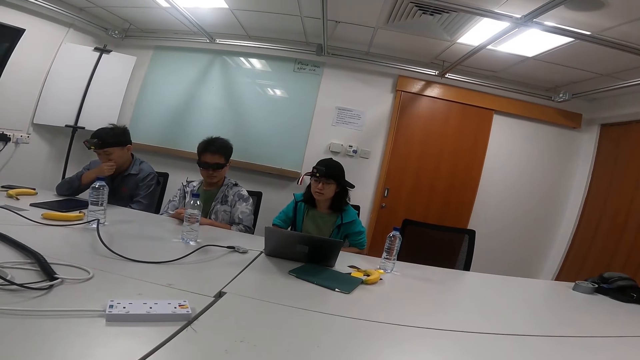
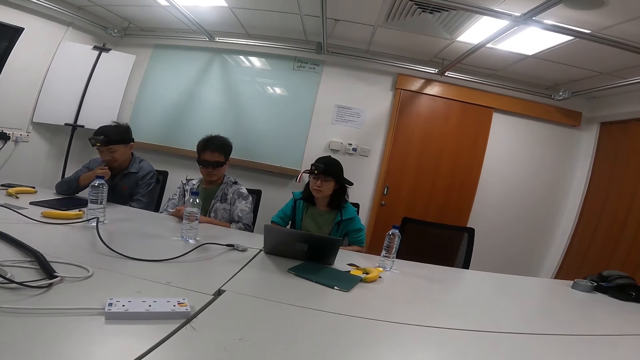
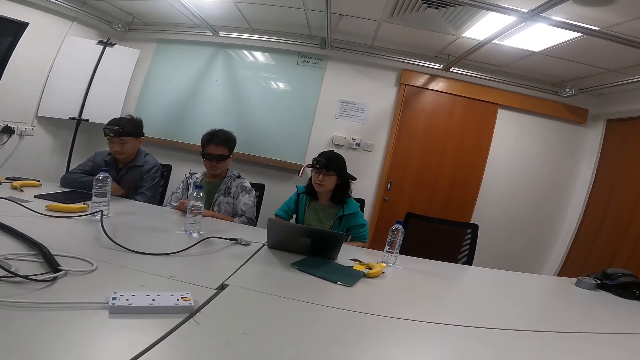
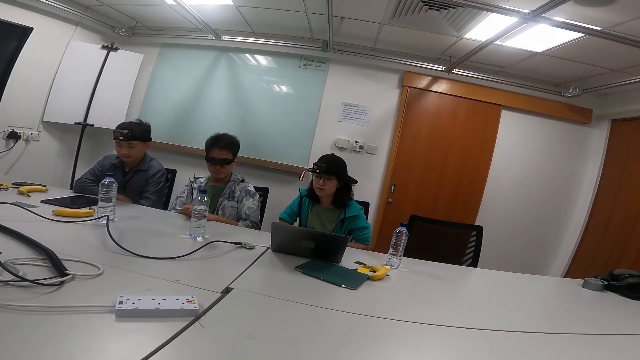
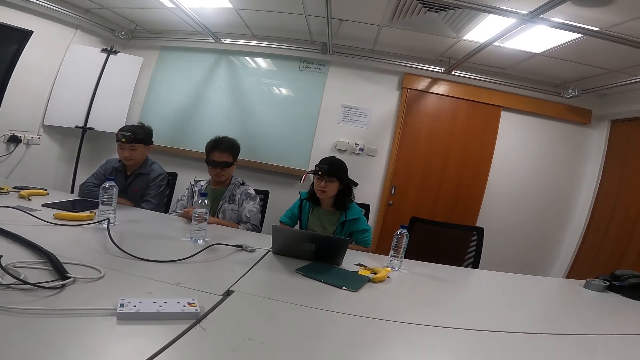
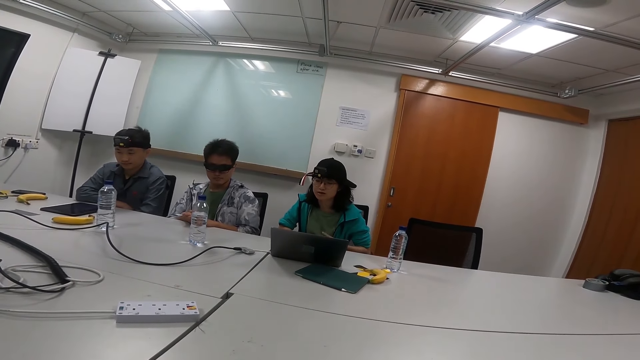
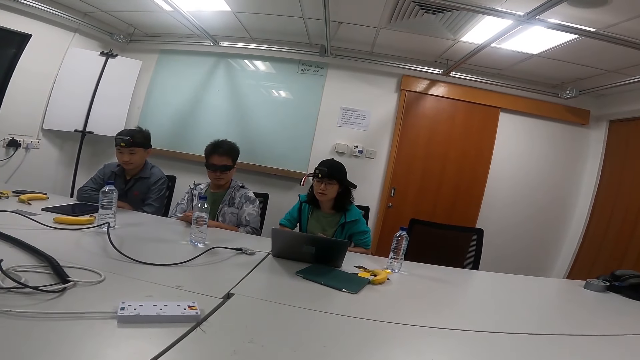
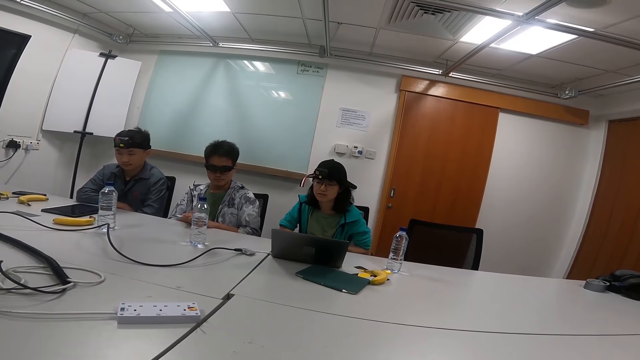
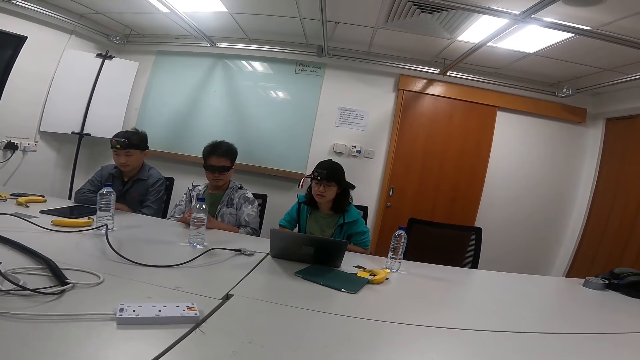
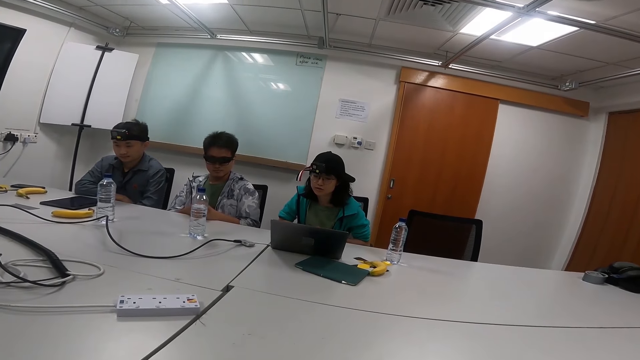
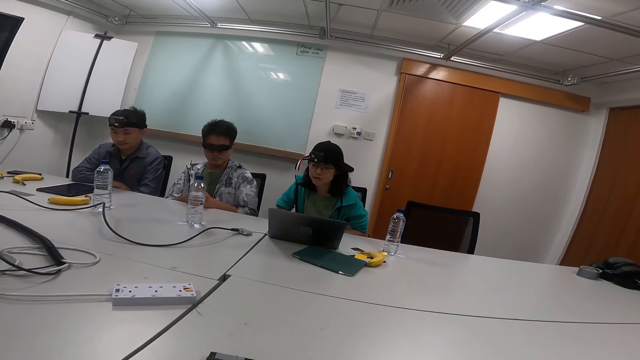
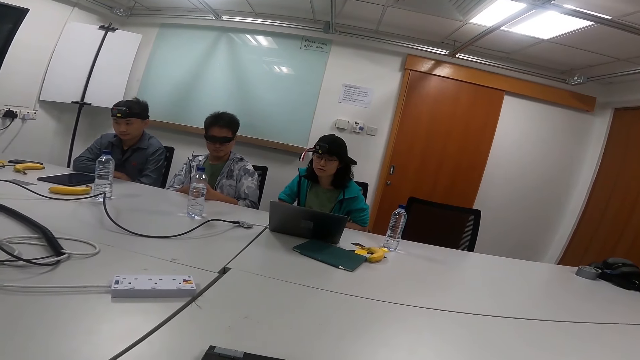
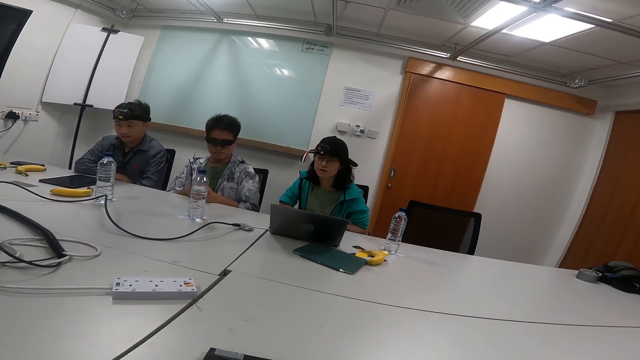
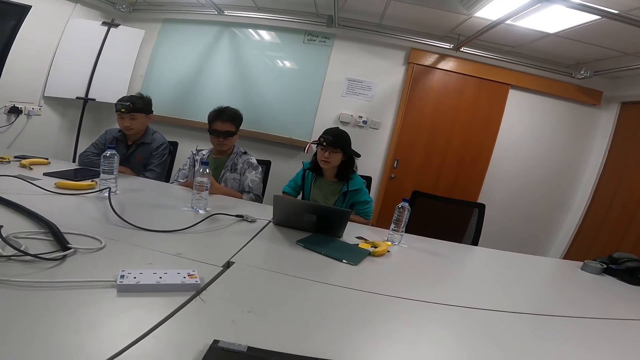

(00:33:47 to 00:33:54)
A person removes the hand from his mouth. Another person talks in the meeting room.

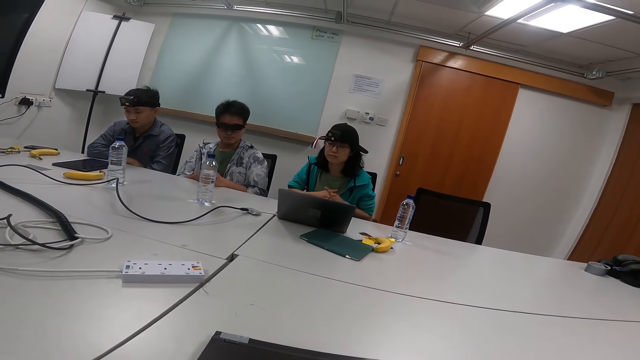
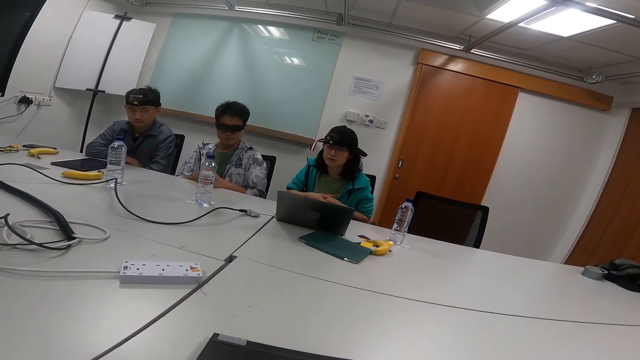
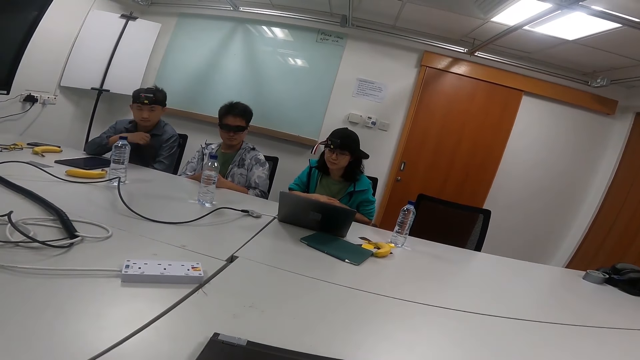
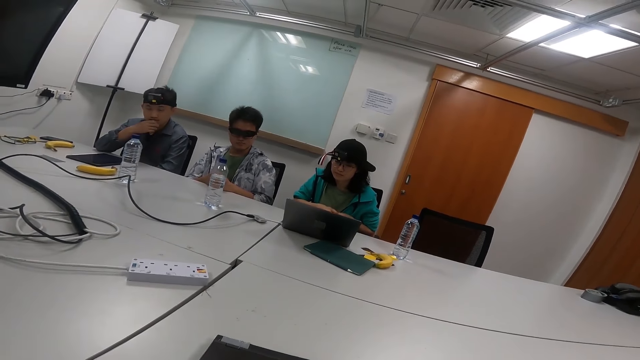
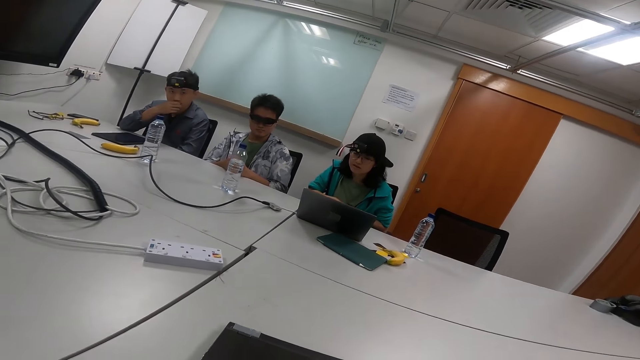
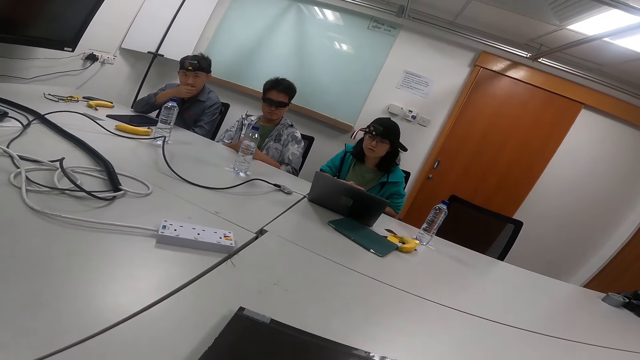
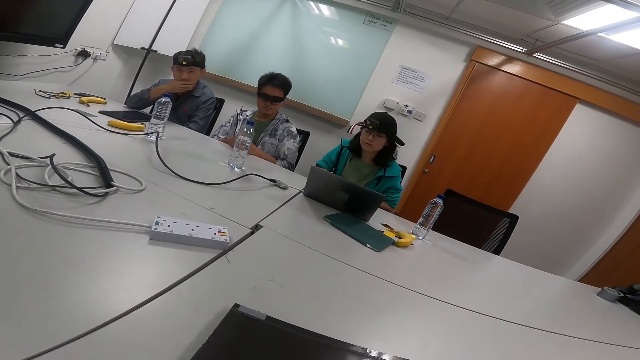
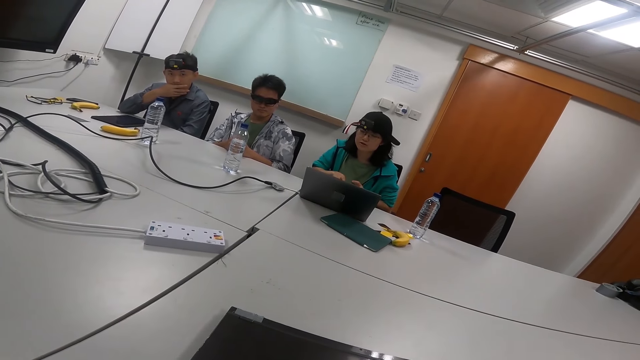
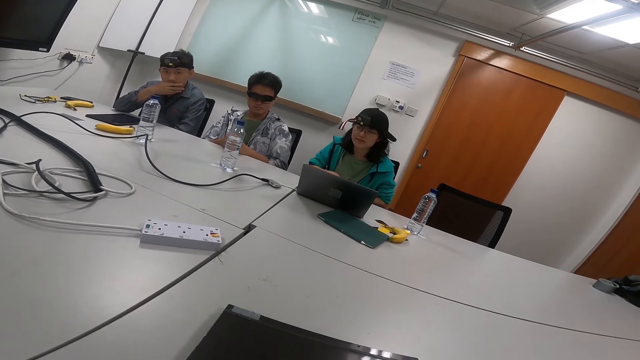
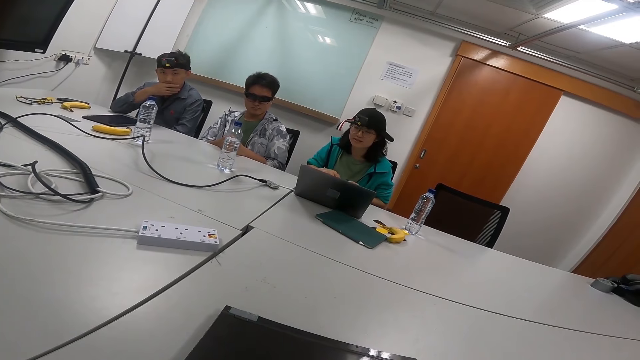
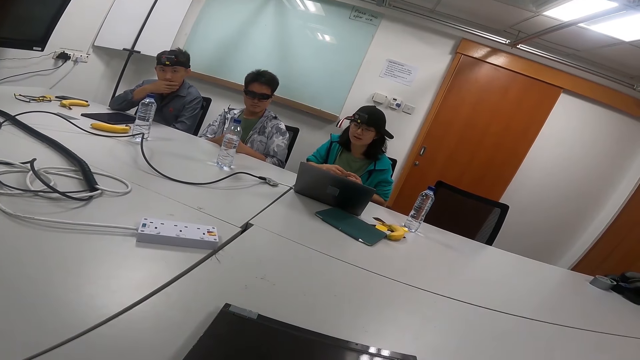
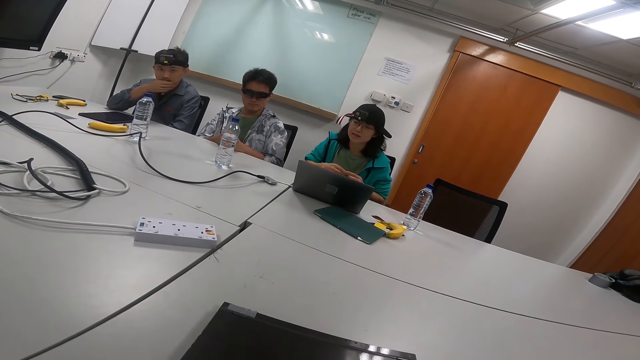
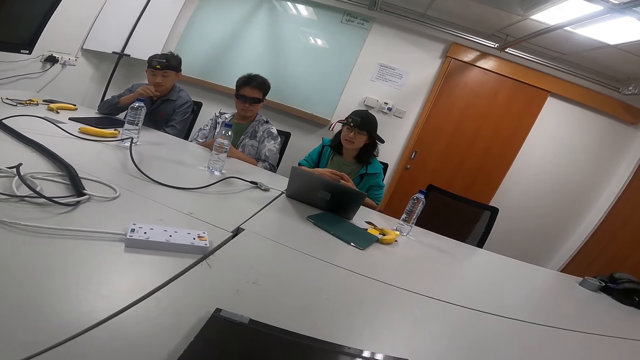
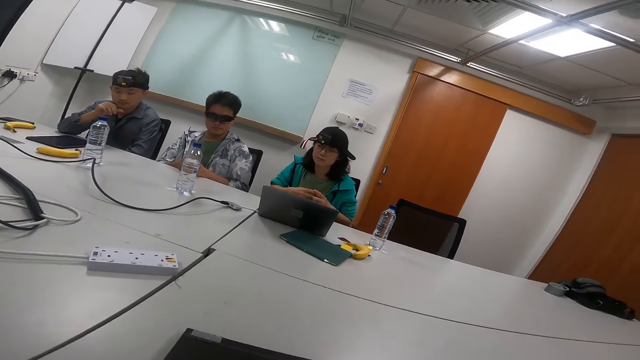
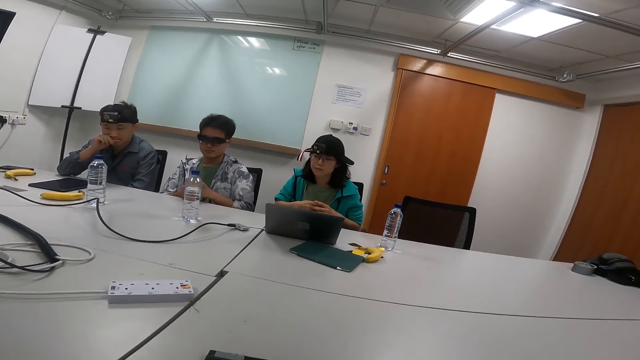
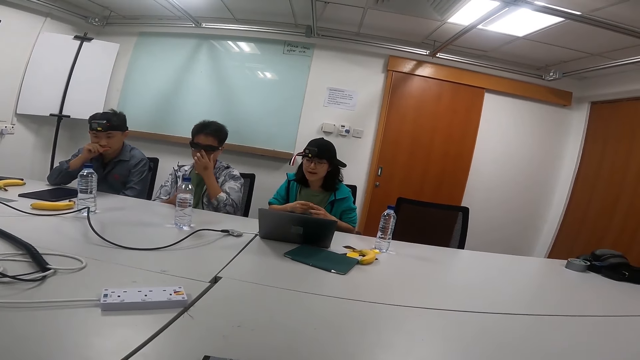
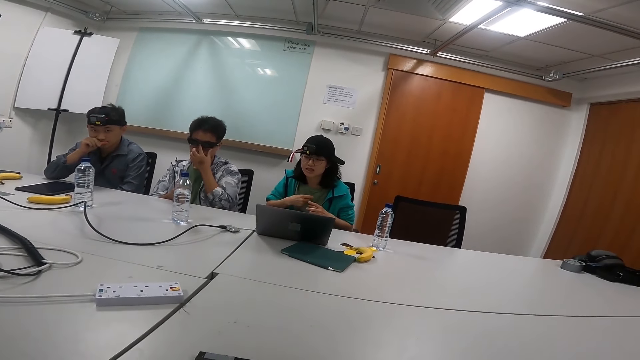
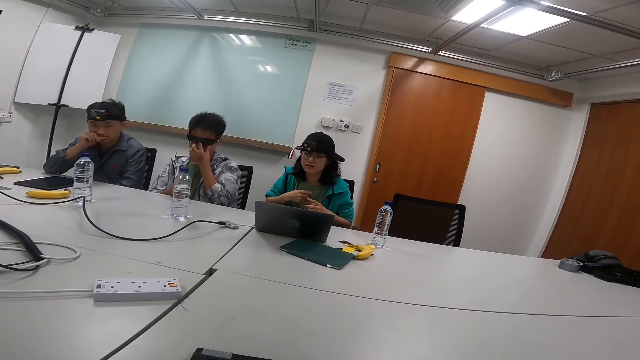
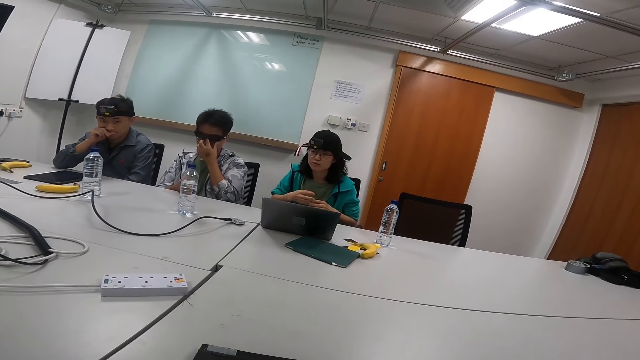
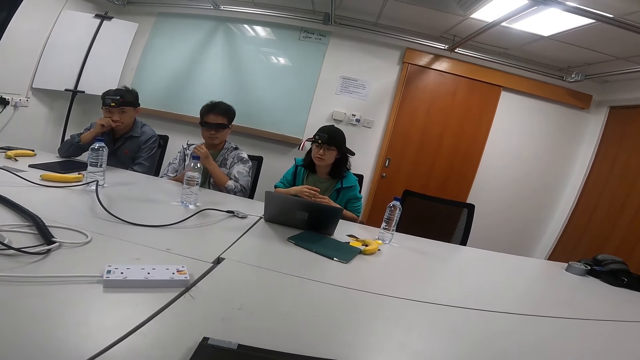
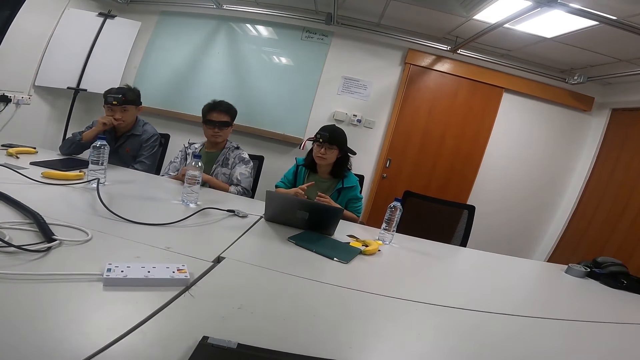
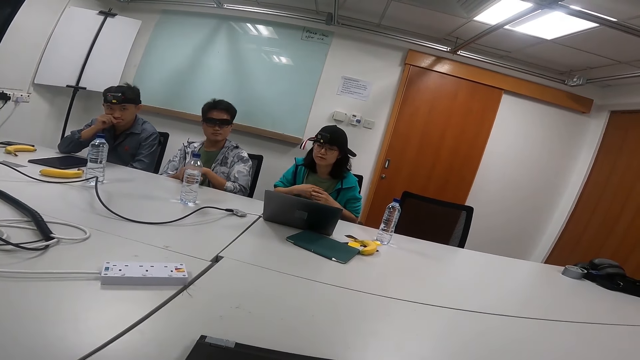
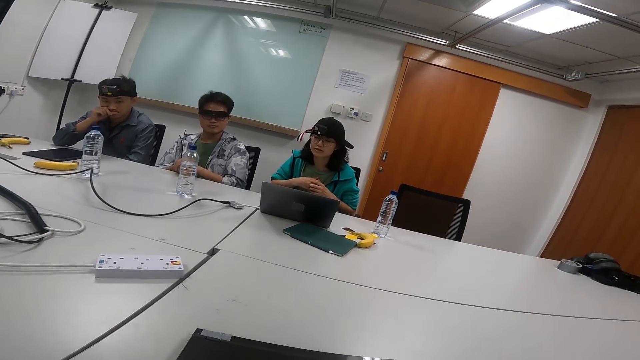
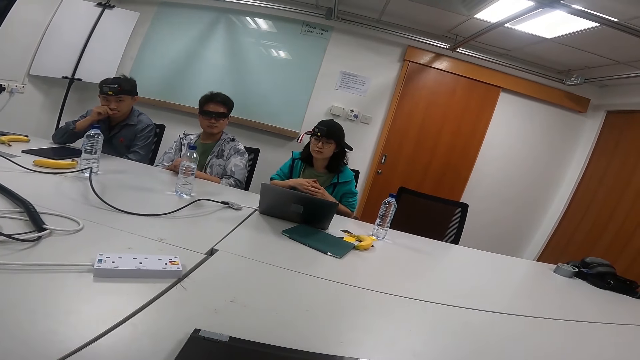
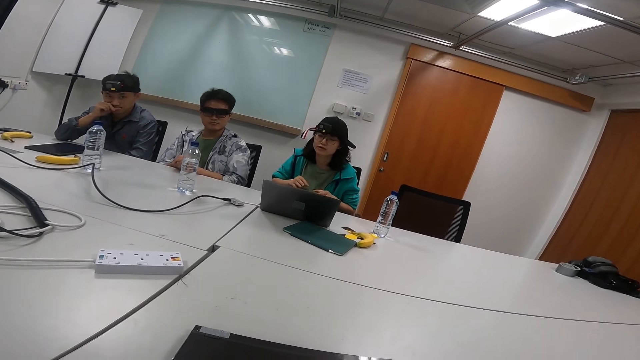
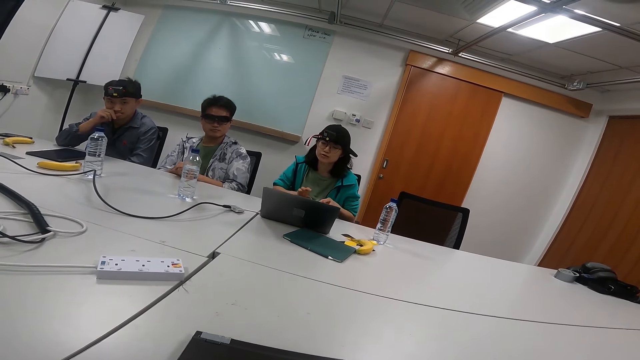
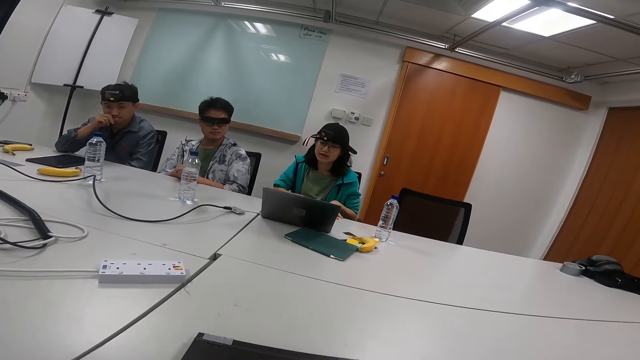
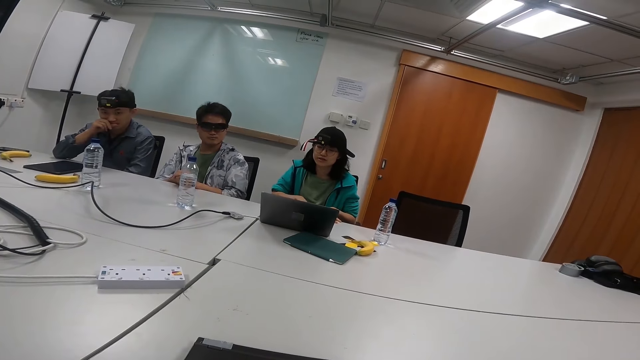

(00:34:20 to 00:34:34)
A person bites his finger. Another person talks in the meeting room. A third person touches the goggles. The second person talks in the meeting room. The third person removes his hand from the goggles. The second person talks in the meeting room.
